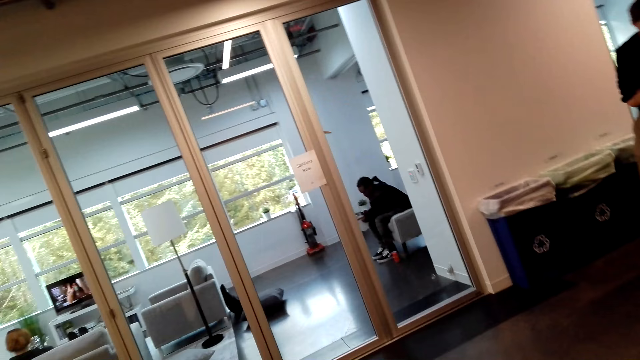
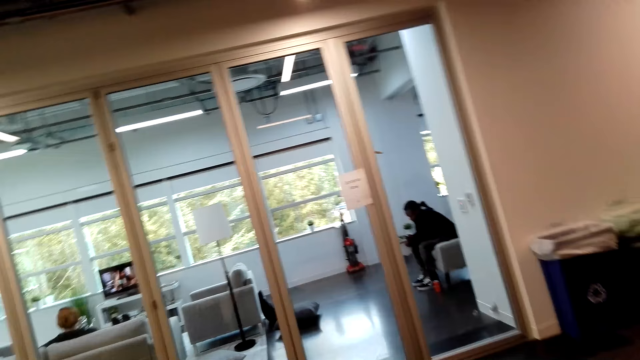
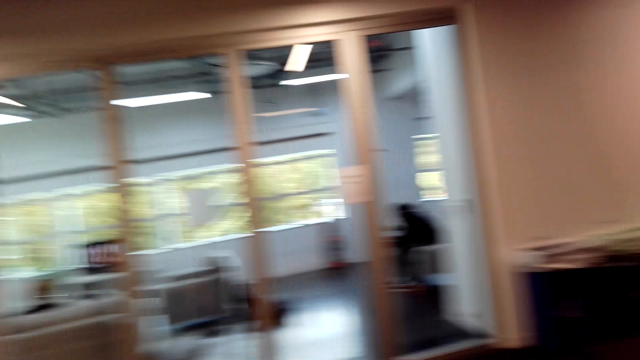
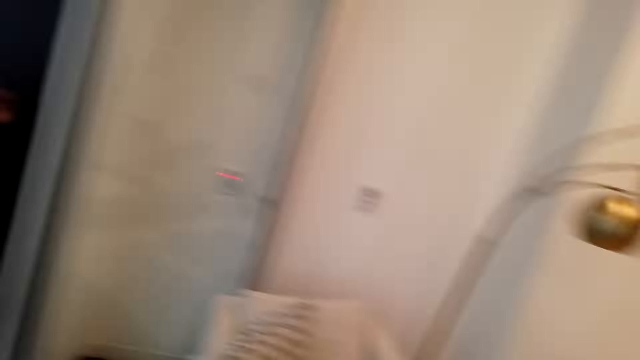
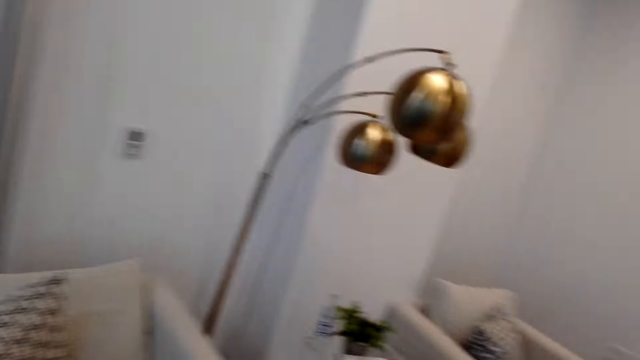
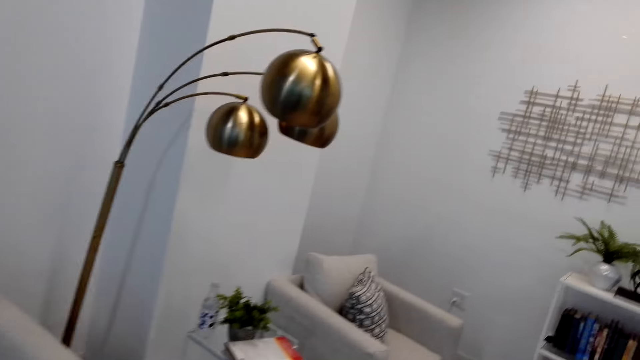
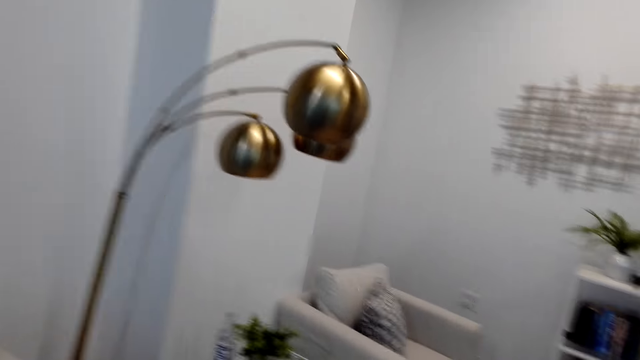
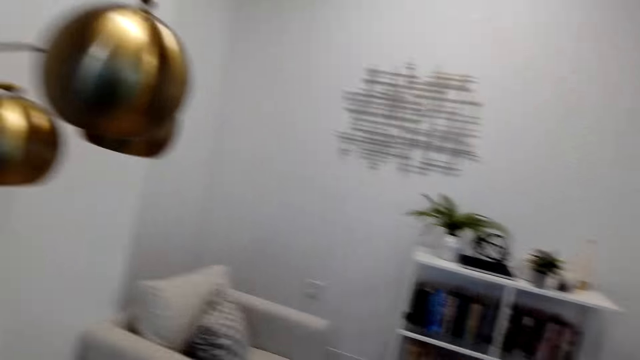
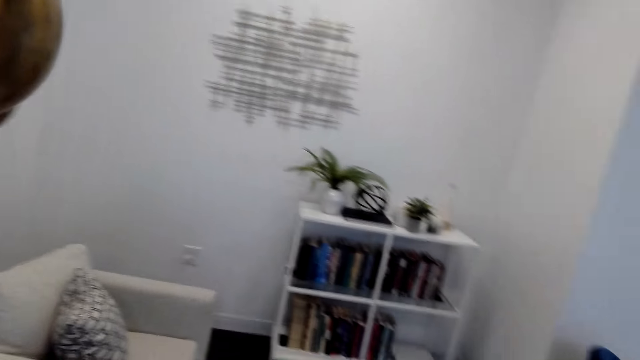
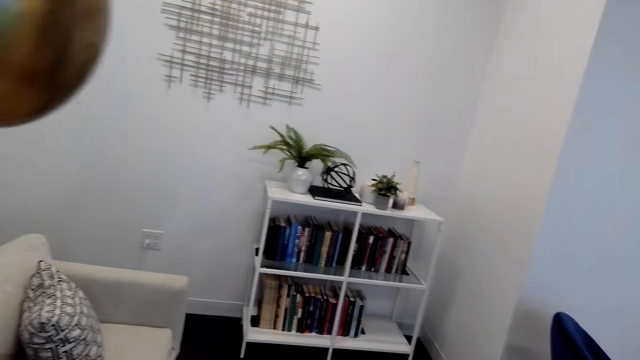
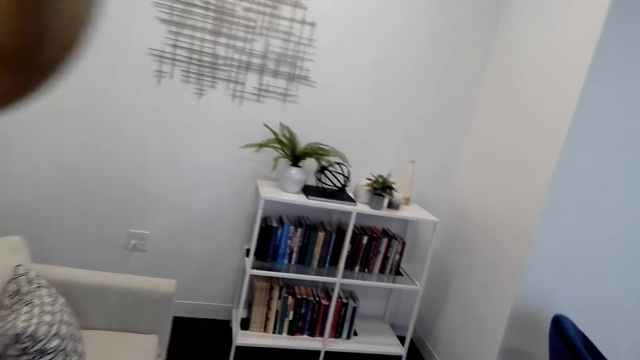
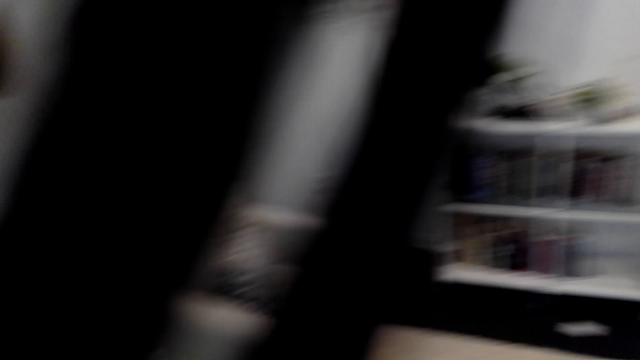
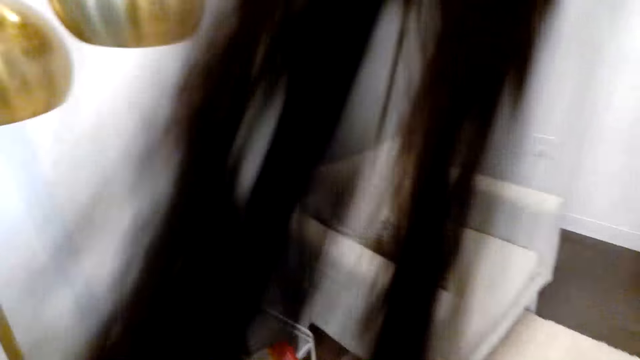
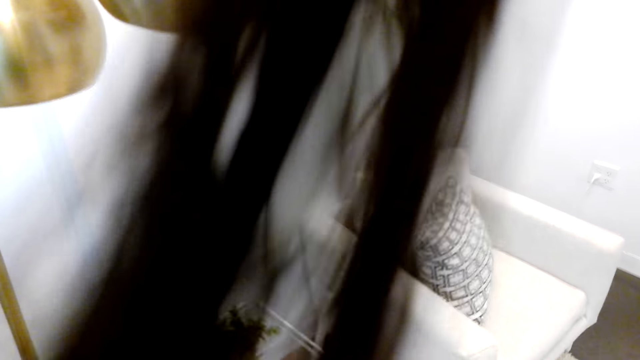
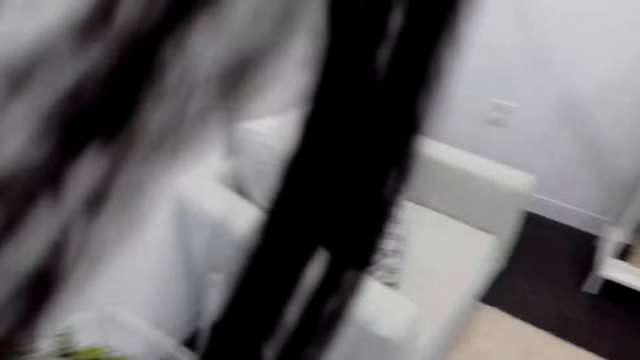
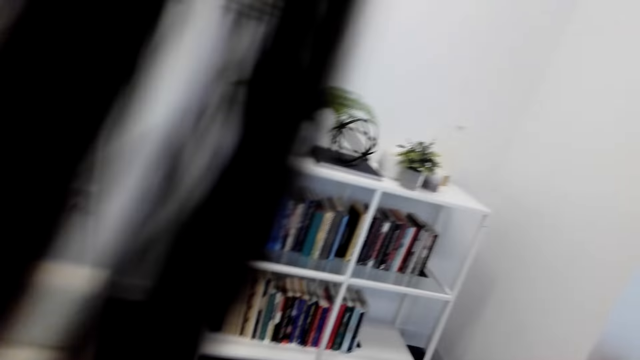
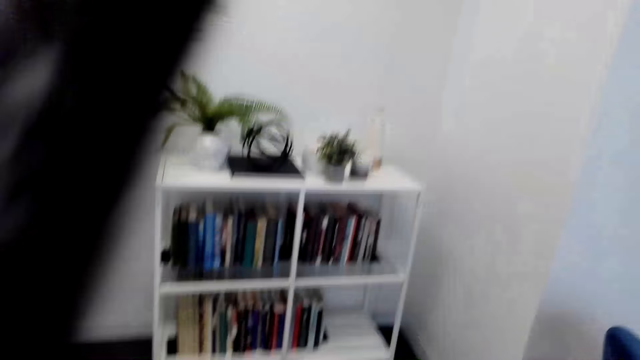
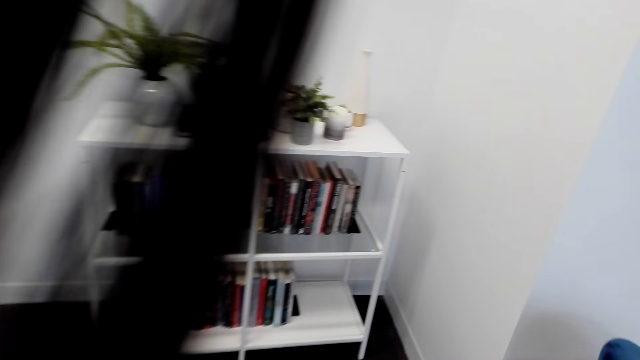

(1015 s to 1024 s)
A man moves. The camera wearer looks around.

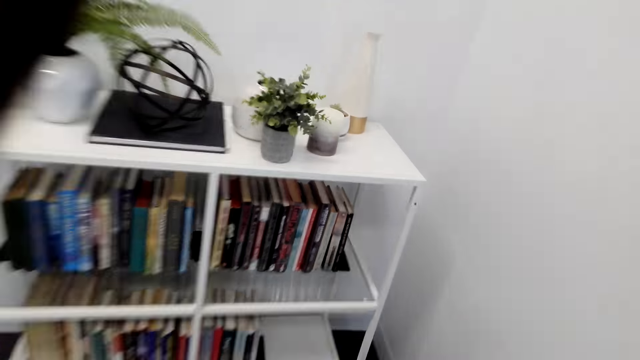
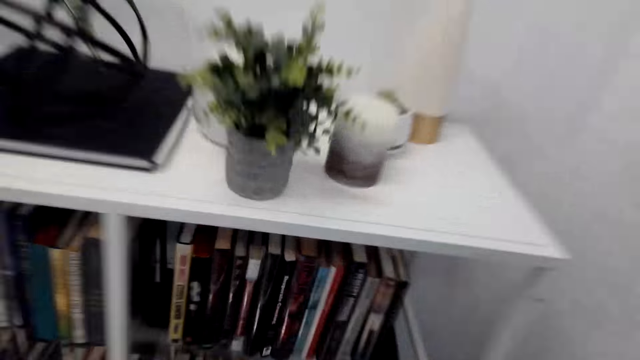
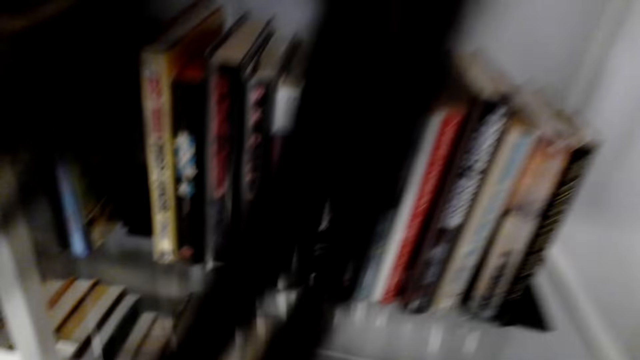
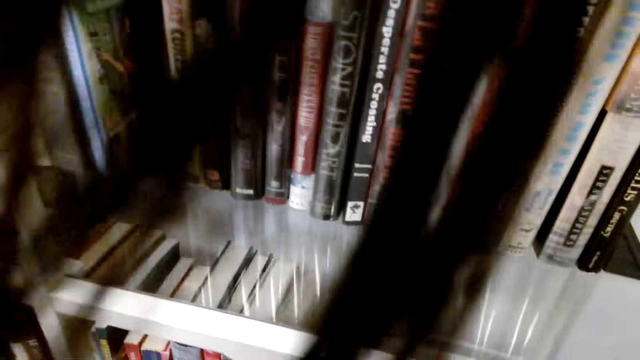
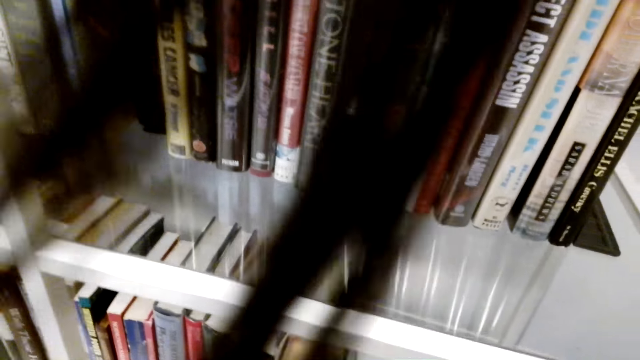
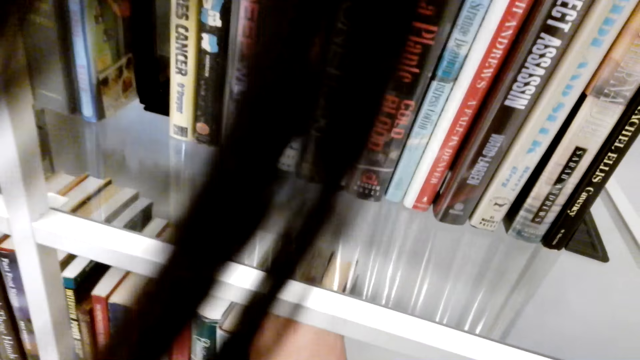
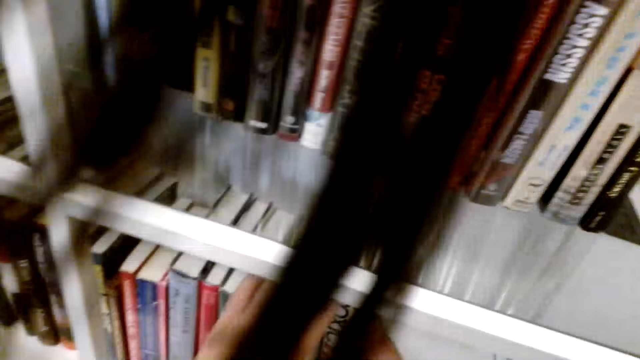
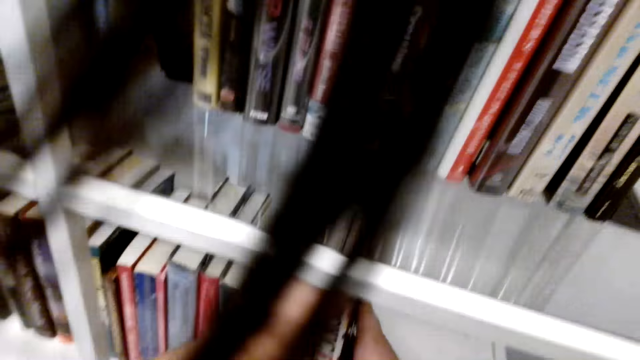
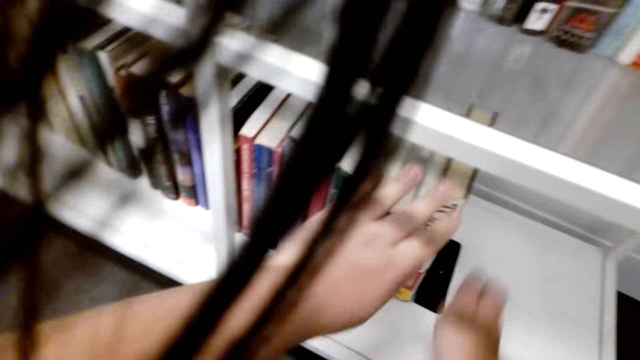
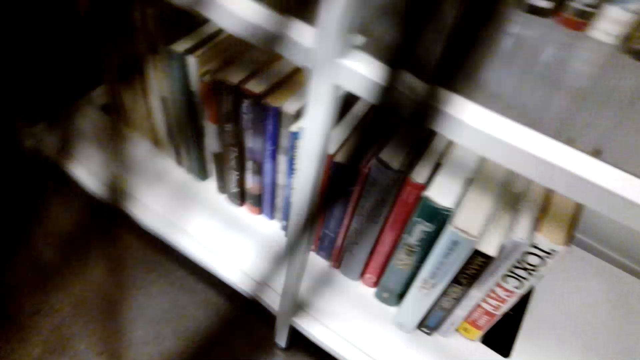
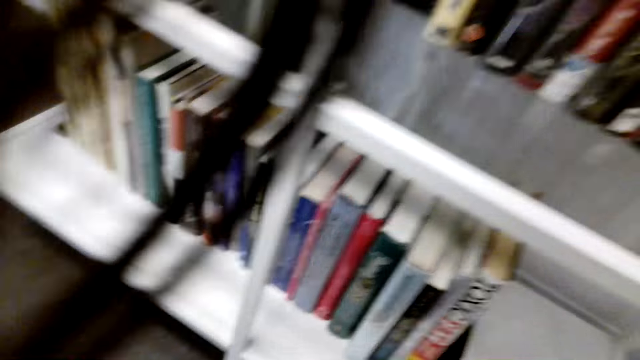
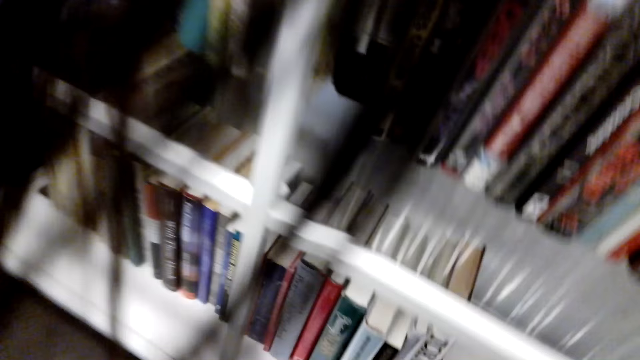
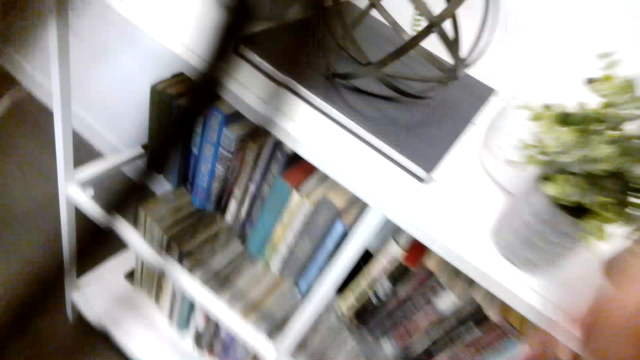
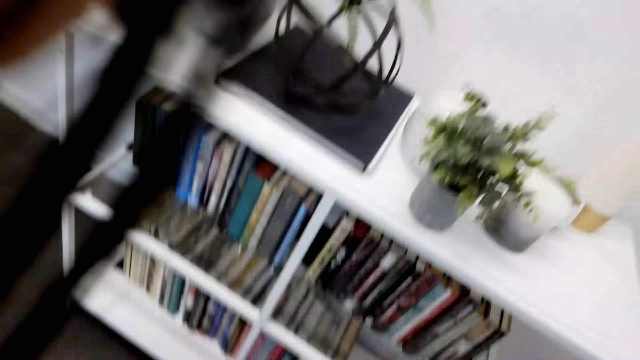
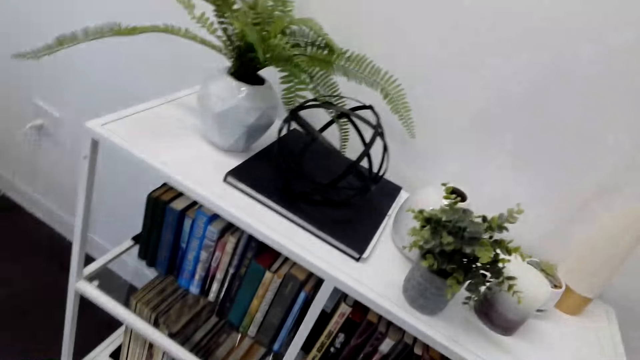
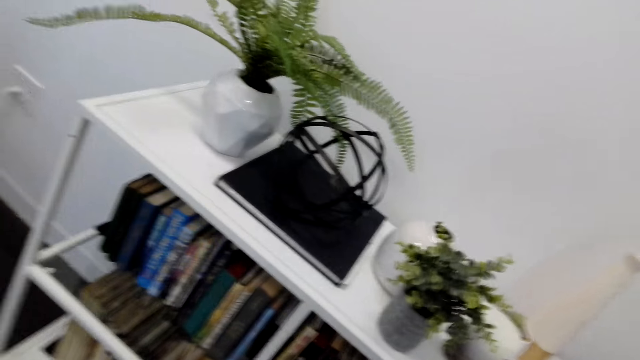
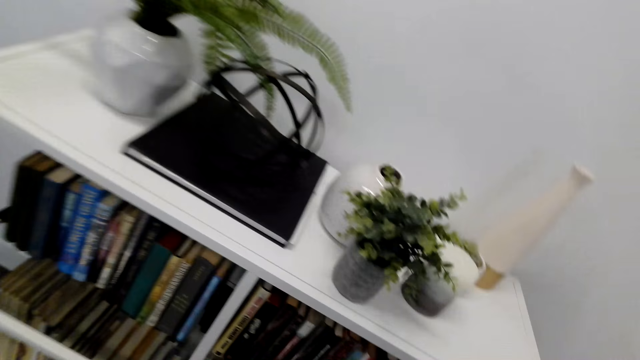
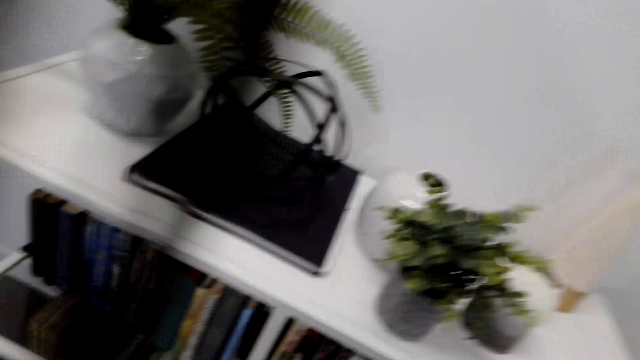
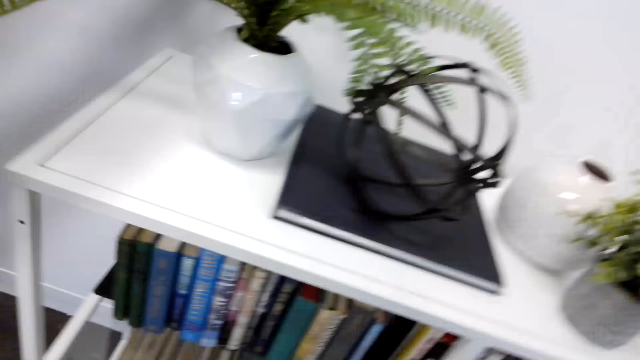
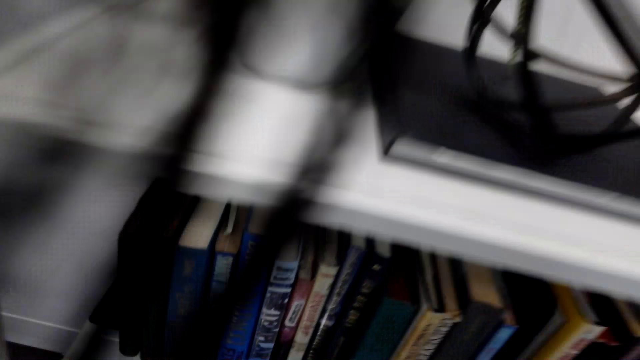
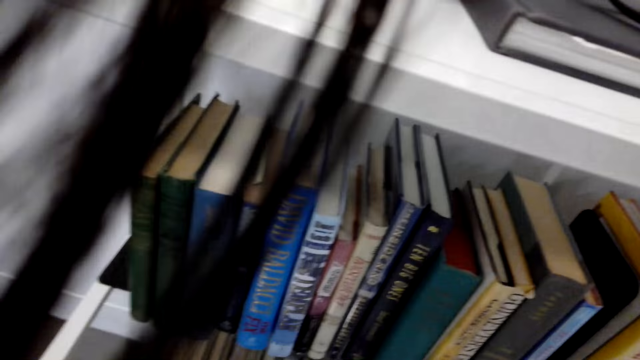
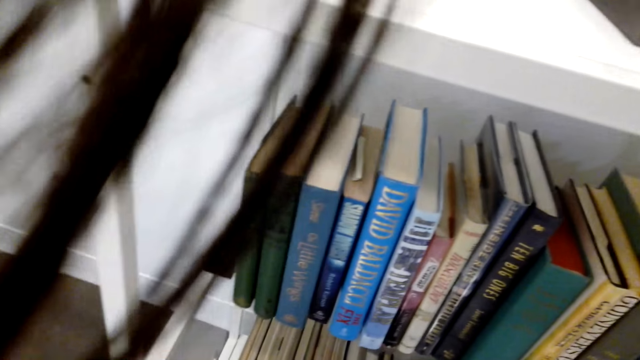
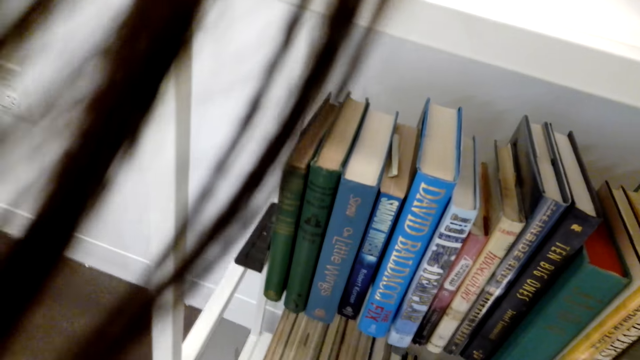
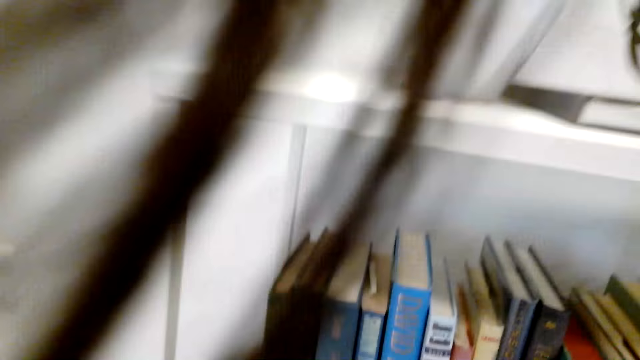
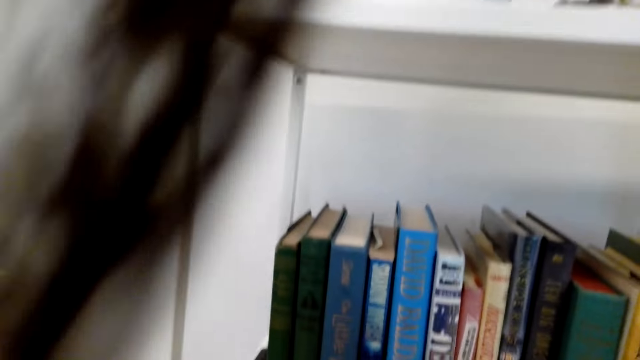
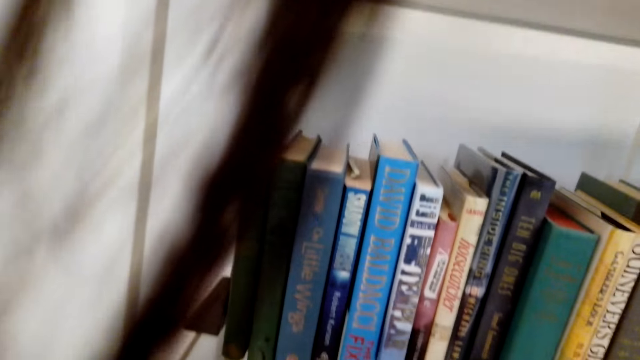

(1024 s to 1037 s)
The camera wearer moves the books in the shelf. They look around.
